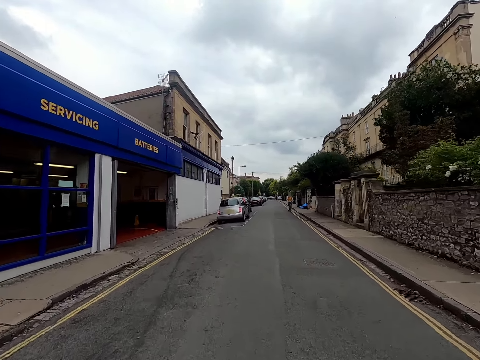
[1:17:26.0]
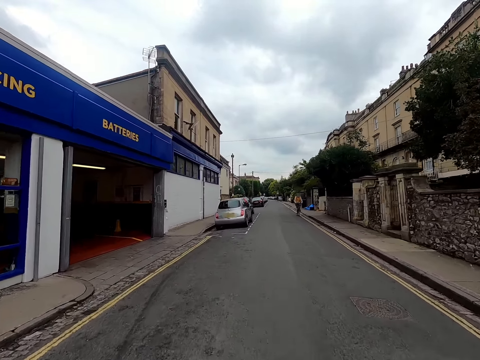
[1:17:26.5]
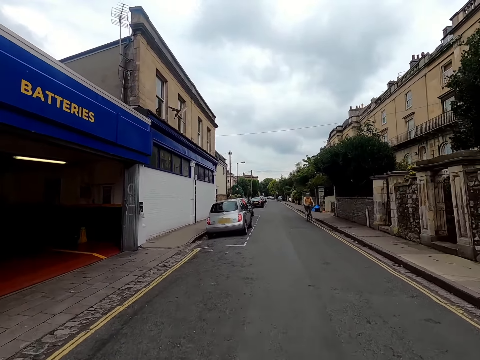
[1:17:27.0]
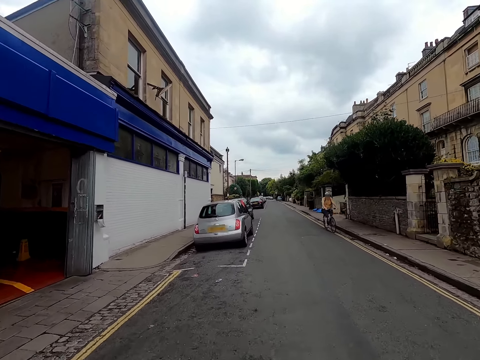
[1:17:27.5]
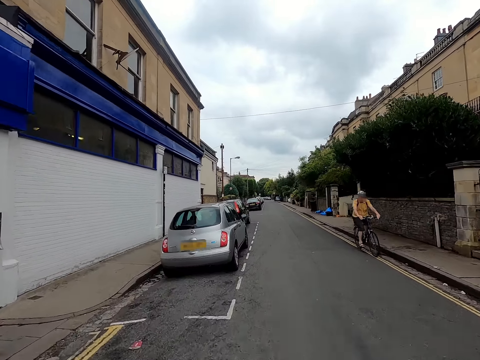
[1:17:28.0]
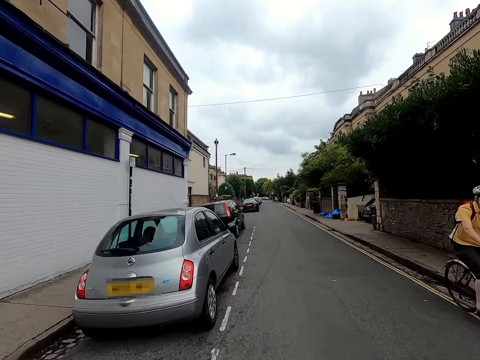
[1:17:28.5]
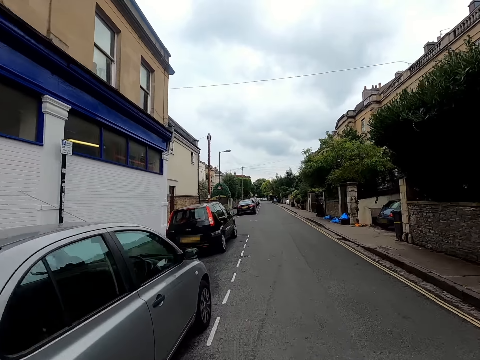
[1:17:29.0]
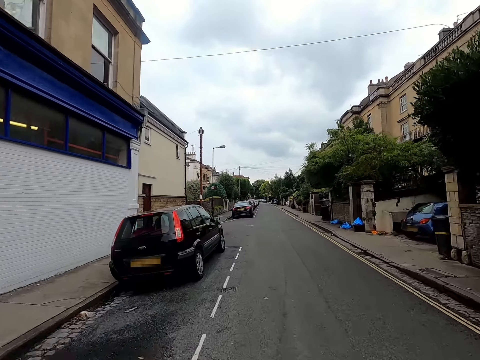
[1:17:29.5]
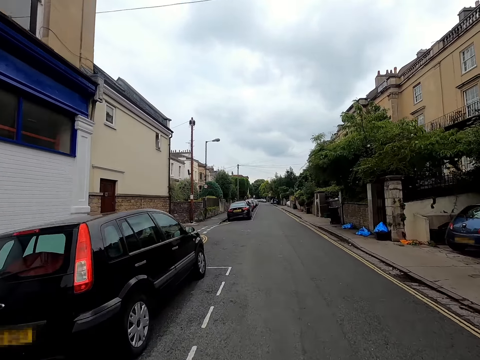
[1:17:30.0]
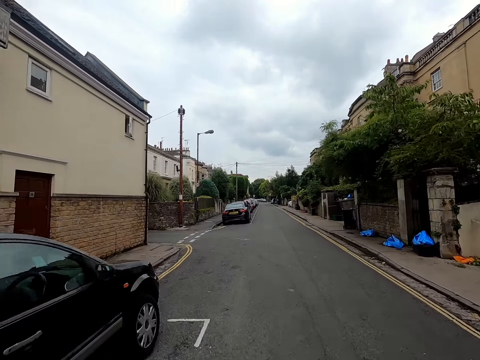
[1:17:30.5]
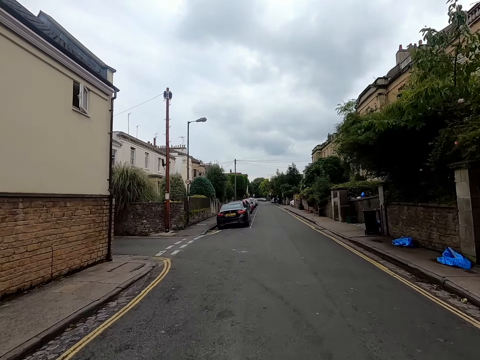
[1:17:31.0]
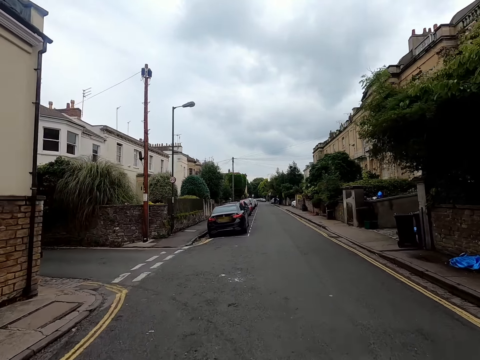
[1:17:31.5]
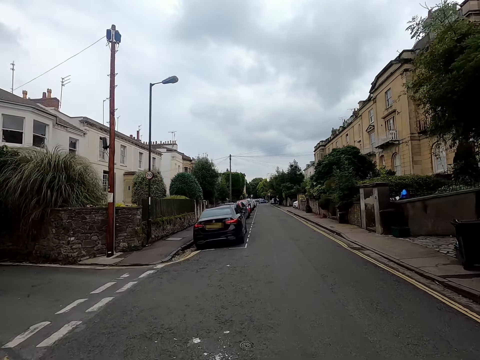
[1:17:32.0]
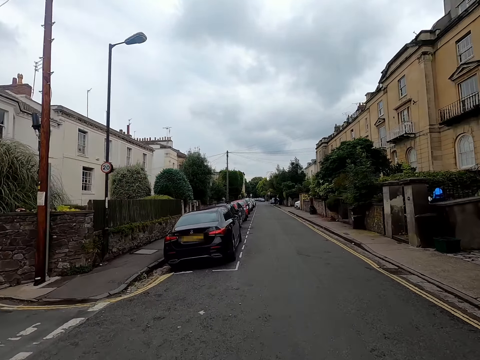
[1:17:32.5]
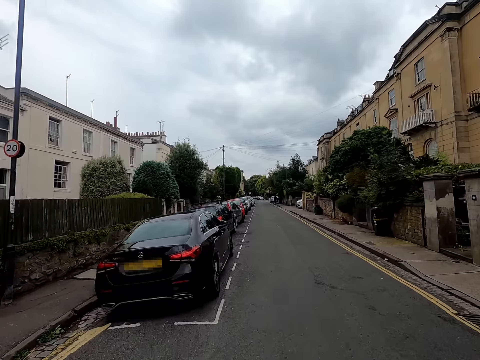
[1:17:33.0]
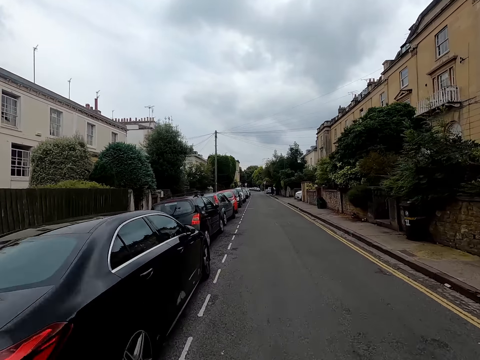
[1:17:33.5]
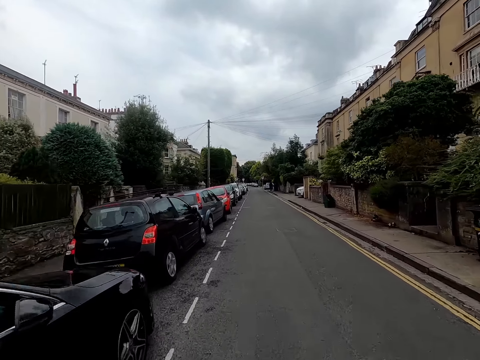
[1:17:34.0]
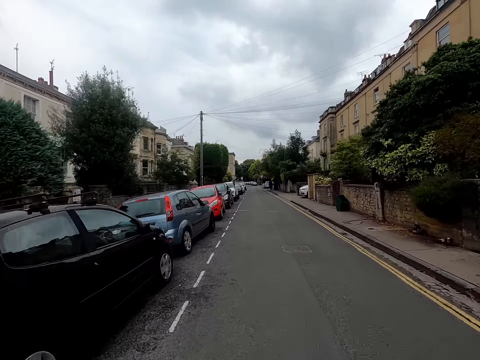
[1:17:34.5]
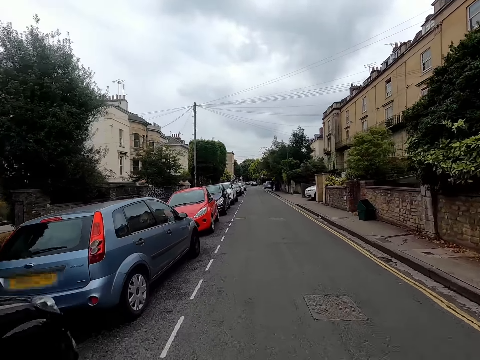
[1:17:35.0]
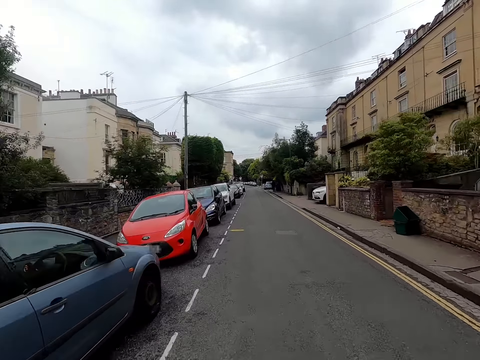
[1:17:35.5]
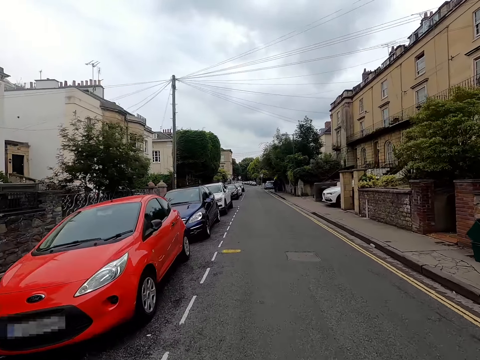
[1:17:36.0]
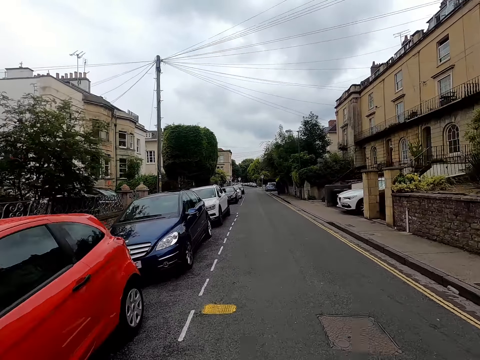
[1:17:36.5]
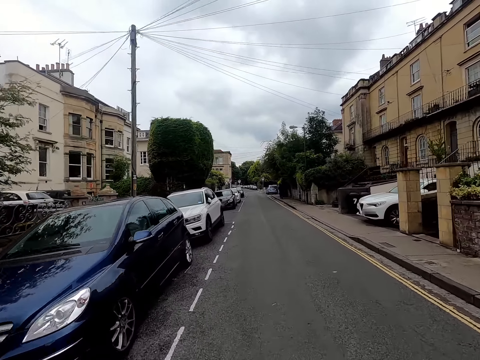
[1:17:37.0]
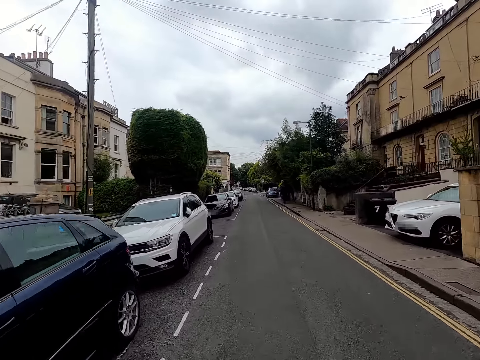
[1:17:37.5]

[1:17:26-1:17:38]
A man rides a bicycle past the camera wearer.

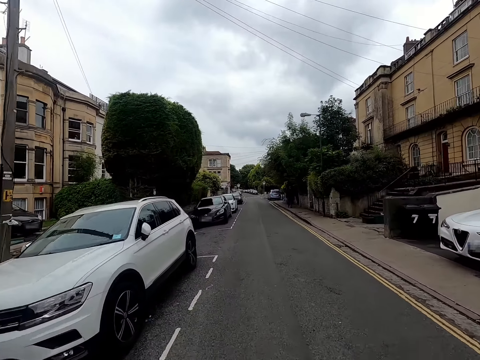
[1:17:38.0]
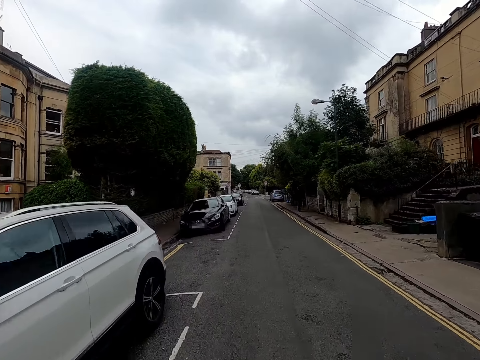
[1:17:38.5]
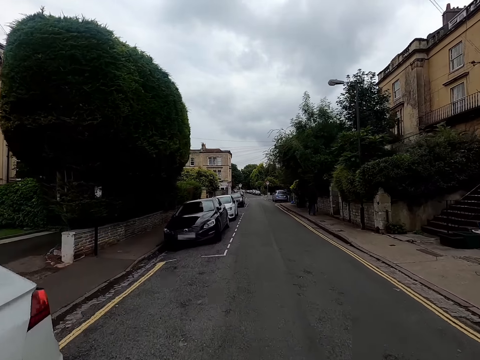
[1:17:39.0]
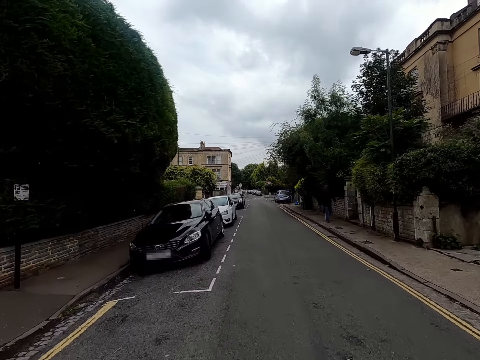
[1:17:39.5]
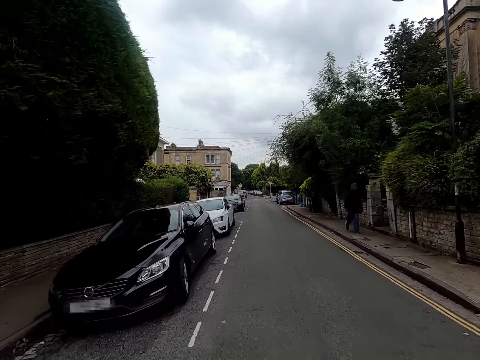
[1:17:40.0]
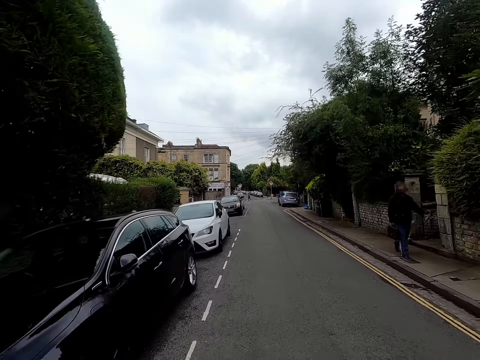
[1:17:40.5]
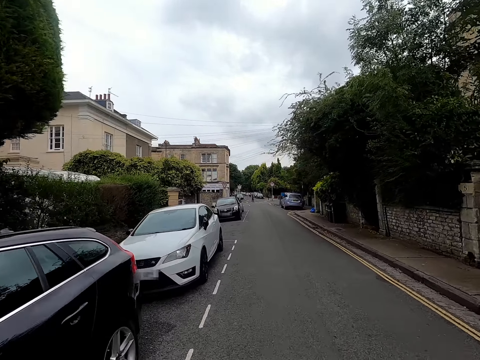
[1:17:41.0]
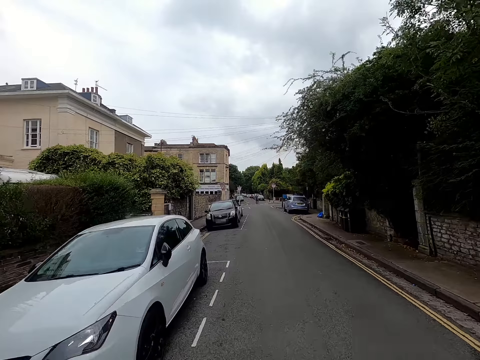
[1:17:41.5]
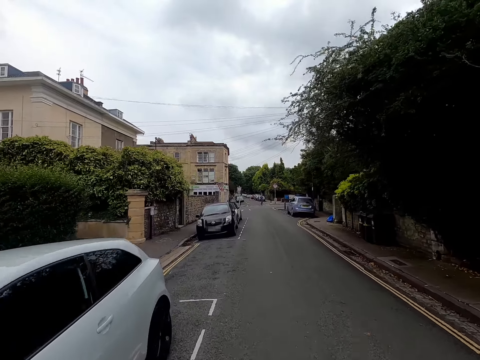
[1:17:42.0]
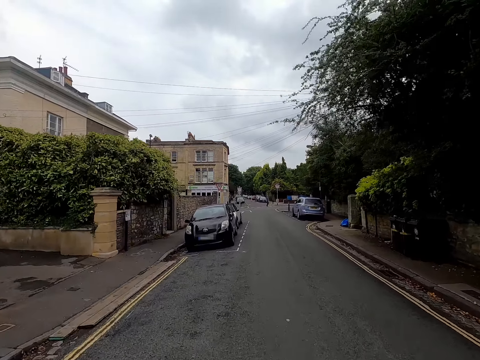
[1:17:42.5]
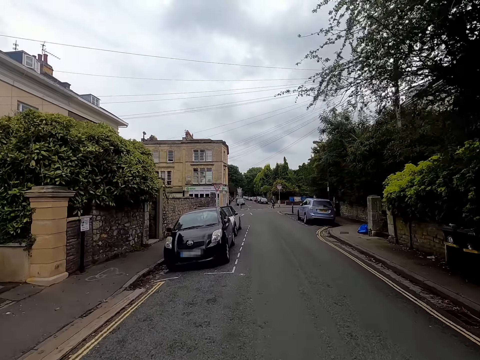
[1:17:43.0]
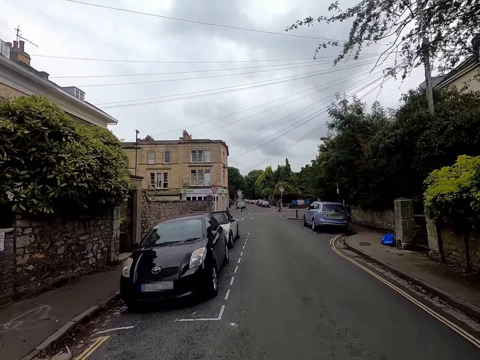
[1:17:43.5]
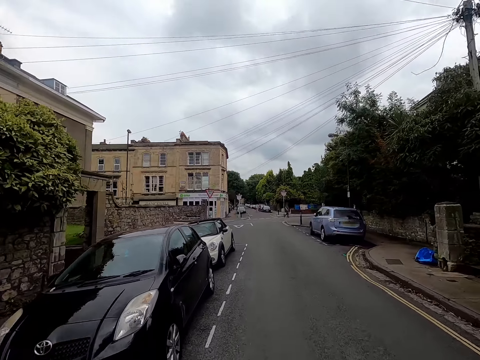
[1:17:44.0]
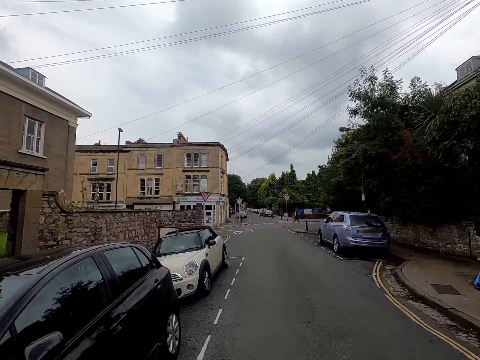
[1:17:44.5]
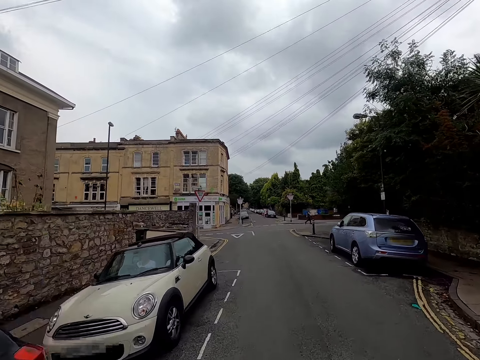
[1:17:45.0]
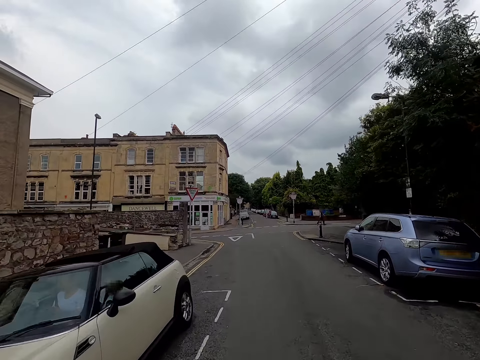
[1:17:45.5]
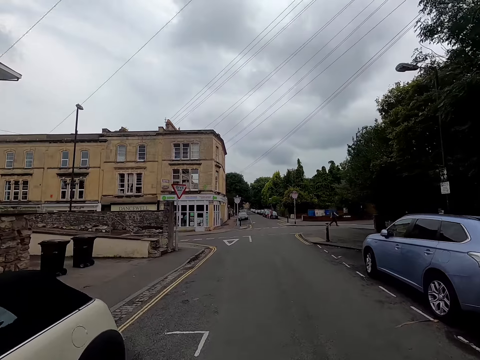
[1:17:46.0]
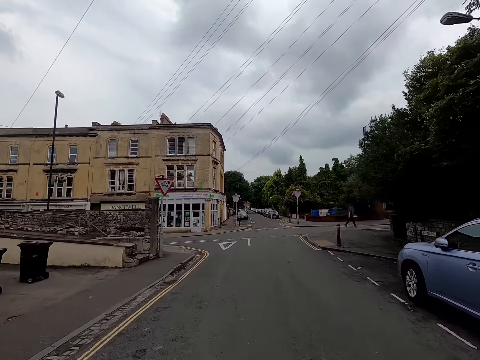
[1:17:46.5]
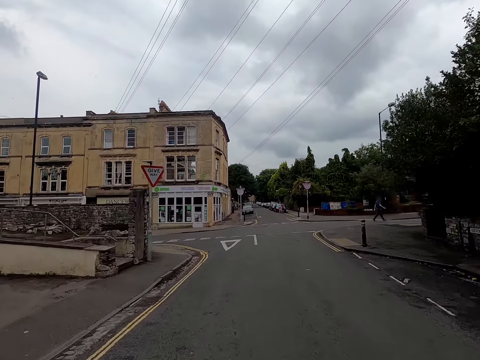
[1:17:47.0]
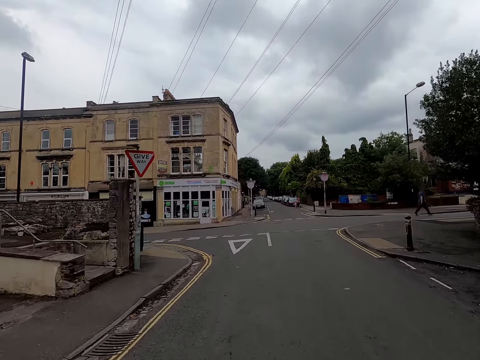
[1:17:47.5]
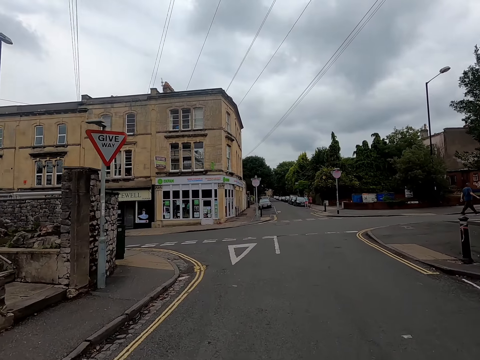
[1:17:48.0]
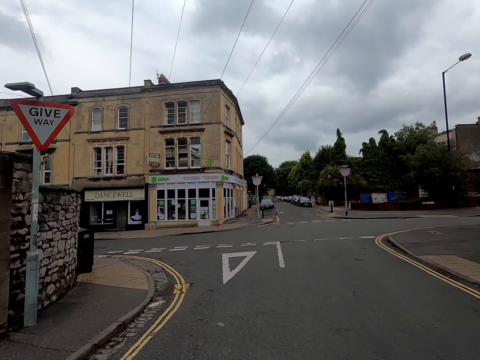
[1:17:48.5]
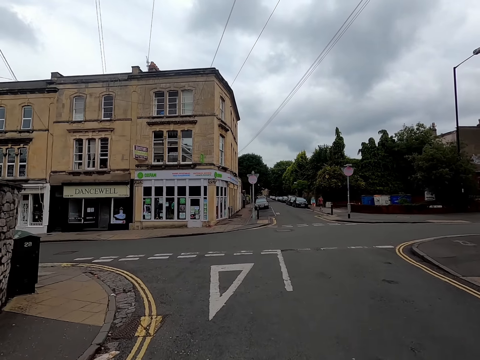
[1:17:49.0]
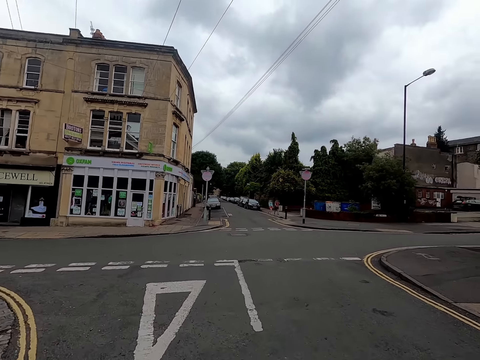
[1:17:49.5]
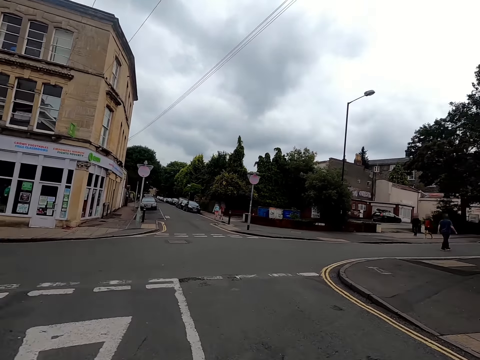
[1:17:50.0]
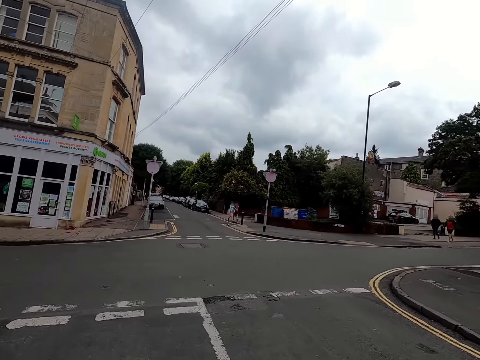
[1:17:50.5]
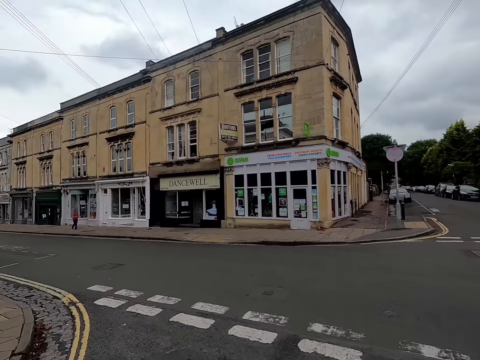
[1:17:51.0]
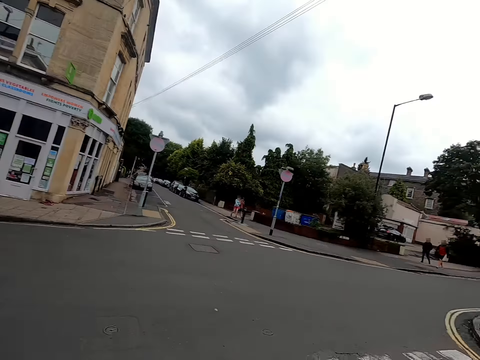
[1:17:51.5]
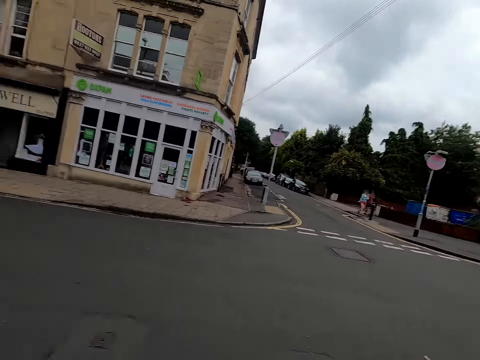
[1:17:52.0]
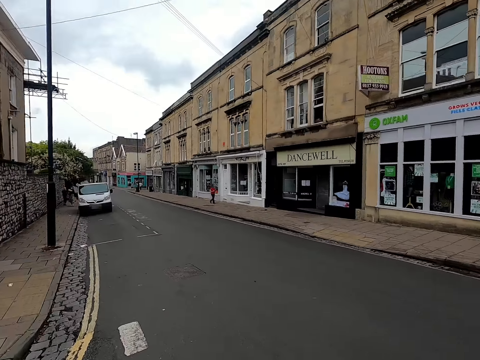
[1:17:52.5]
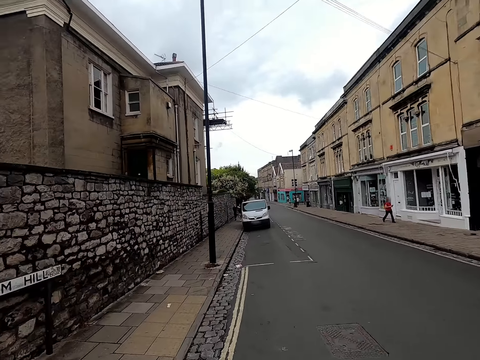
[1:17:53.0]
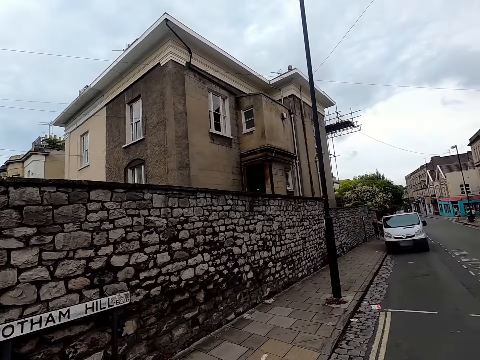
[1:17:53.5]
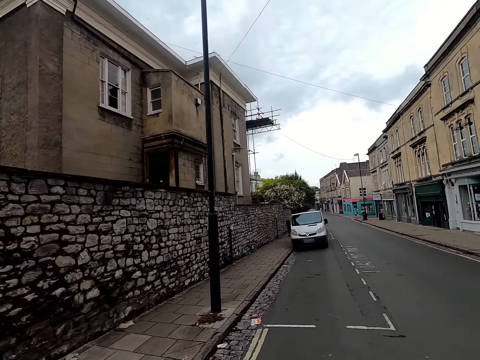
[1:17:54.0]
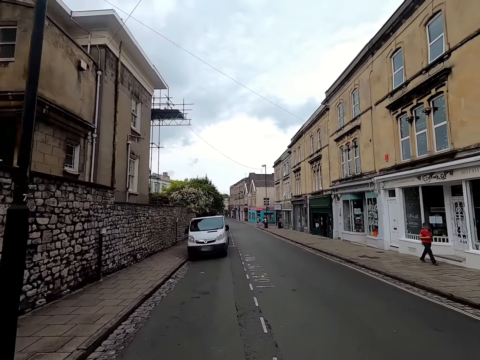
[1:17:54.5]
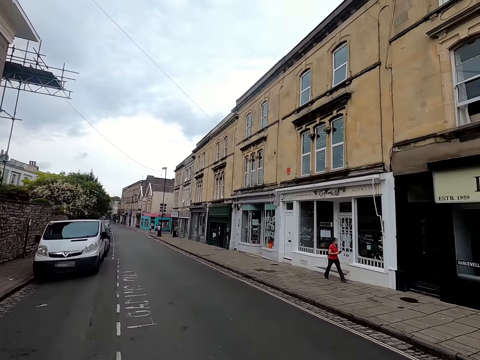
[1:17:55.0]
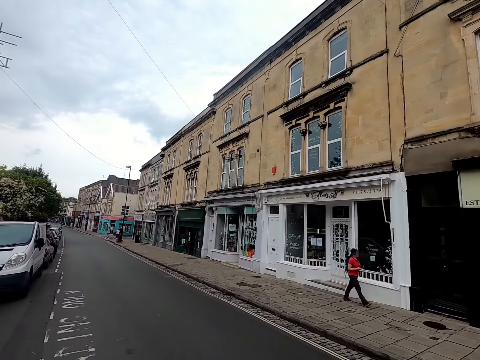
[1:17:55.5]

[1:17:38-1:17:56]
A man walks past the camera wearer. The camera wearer looks around. They ride something on the road.
